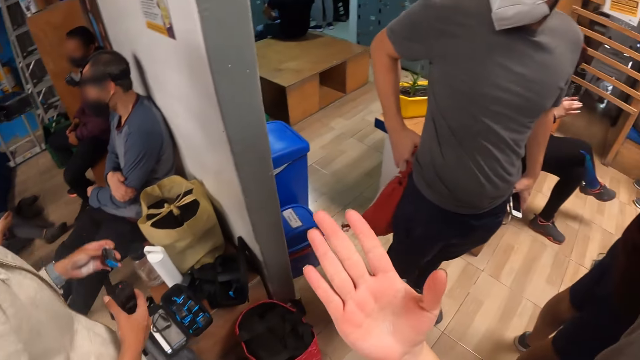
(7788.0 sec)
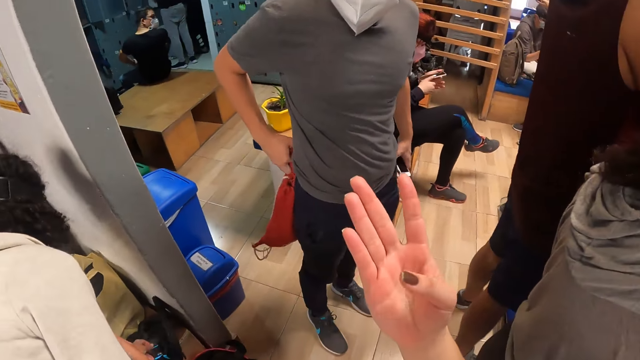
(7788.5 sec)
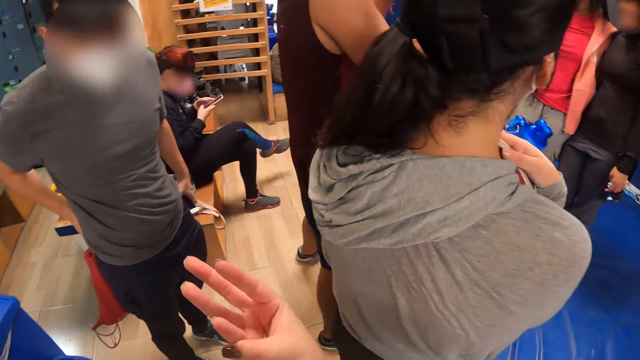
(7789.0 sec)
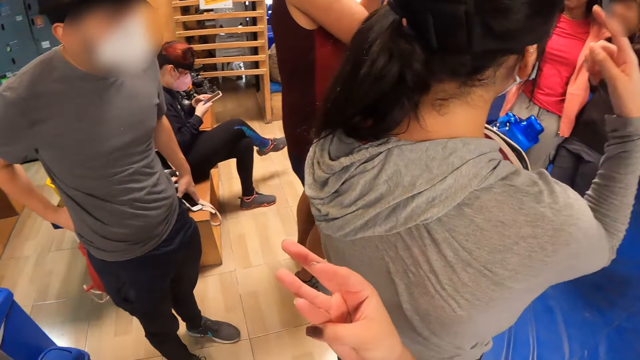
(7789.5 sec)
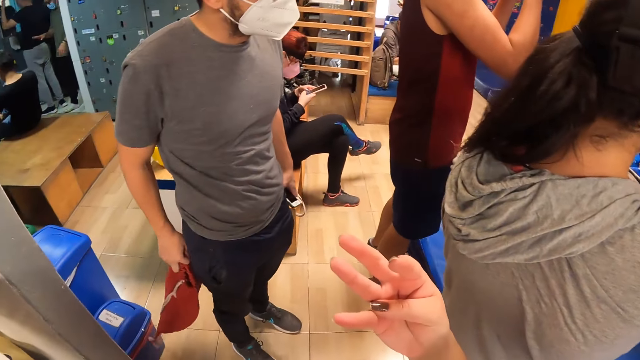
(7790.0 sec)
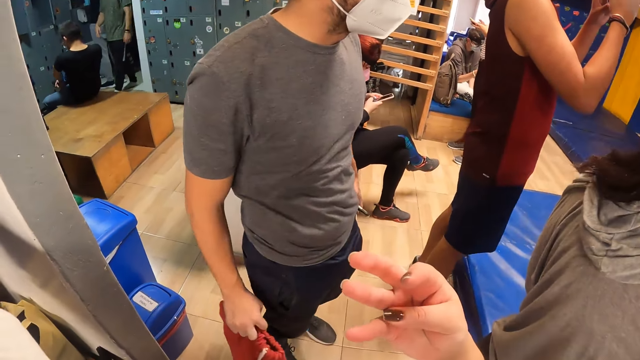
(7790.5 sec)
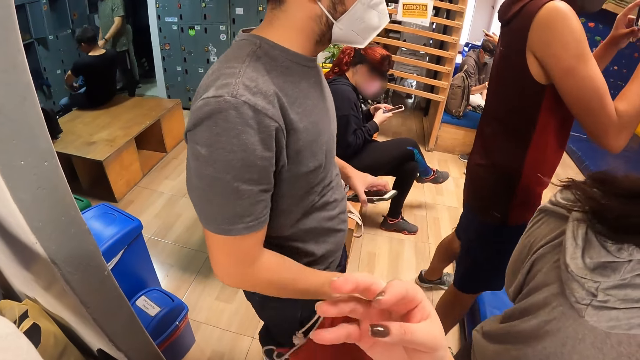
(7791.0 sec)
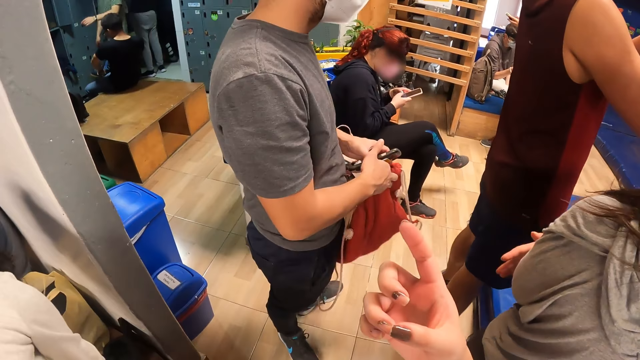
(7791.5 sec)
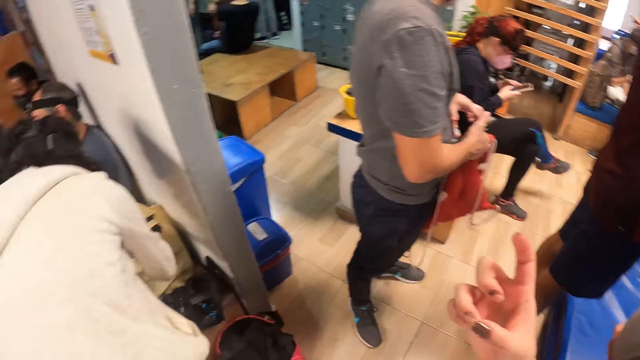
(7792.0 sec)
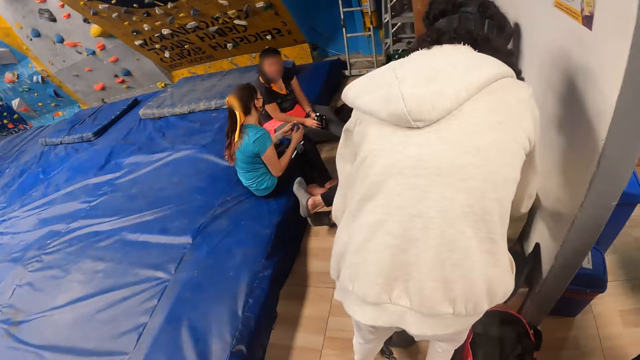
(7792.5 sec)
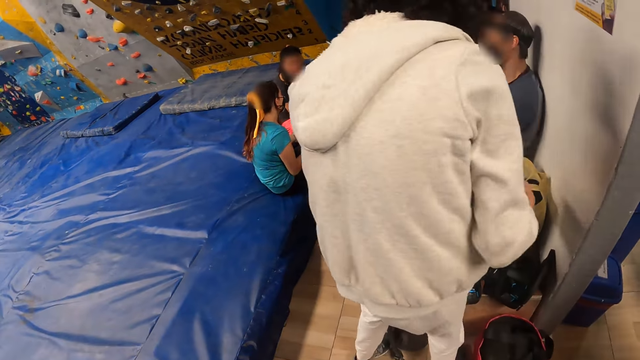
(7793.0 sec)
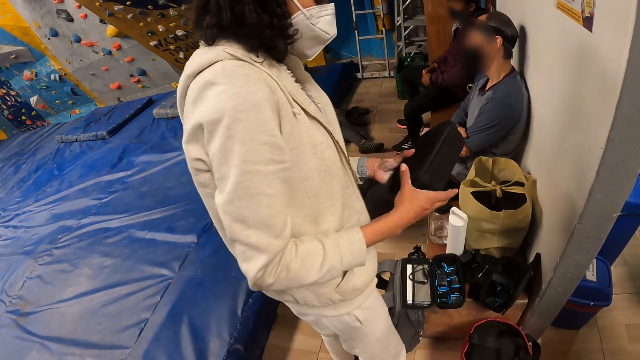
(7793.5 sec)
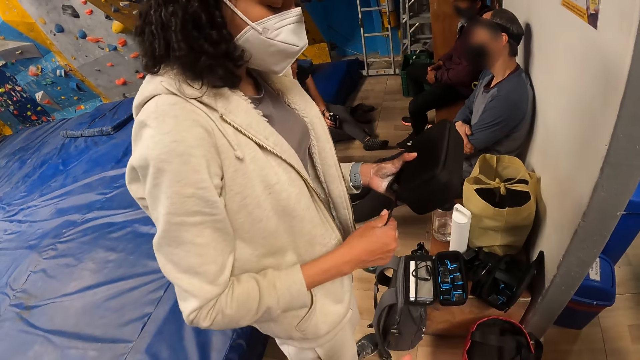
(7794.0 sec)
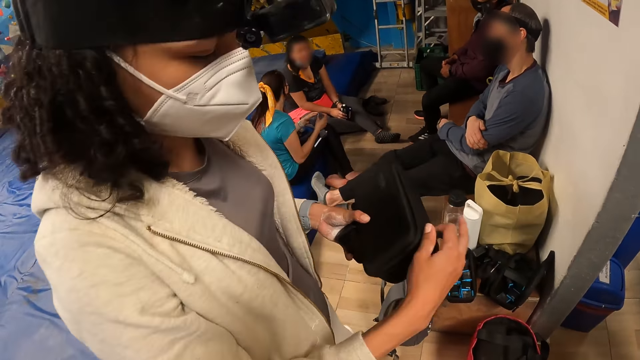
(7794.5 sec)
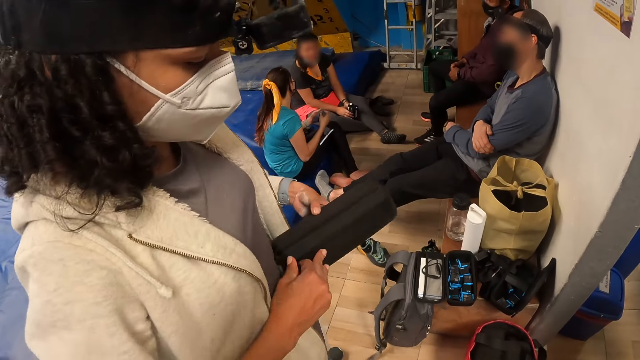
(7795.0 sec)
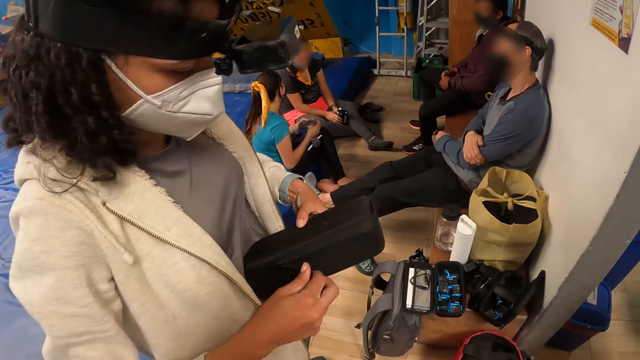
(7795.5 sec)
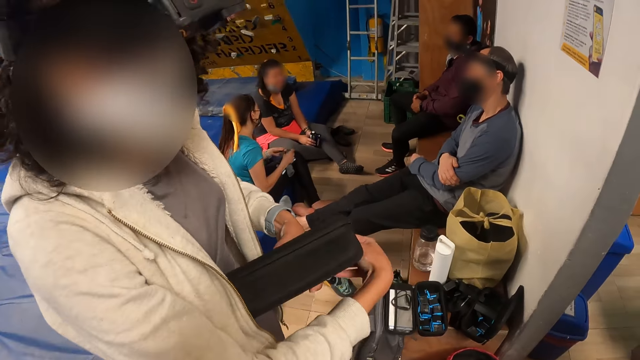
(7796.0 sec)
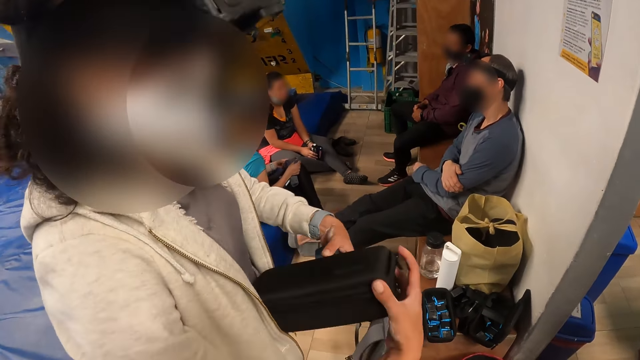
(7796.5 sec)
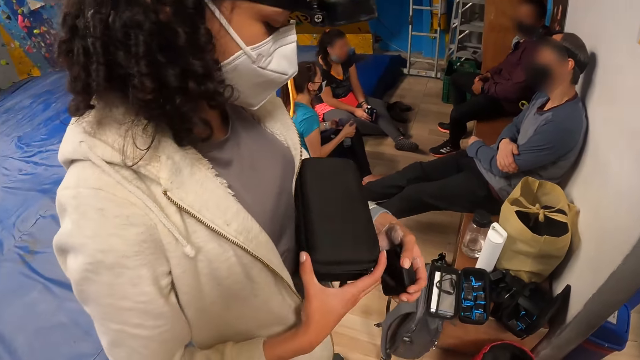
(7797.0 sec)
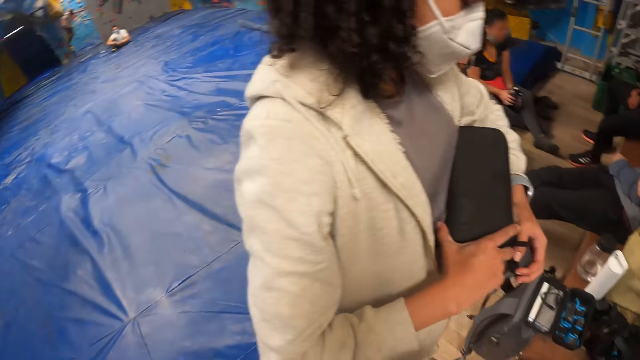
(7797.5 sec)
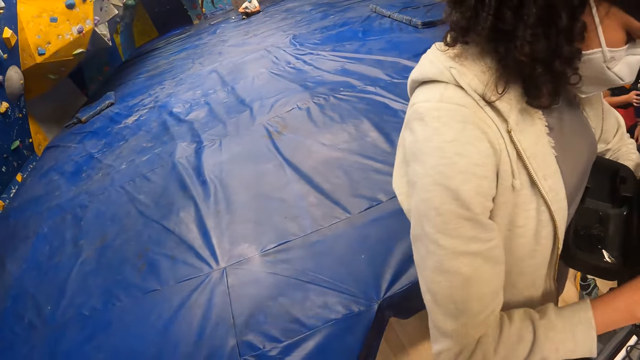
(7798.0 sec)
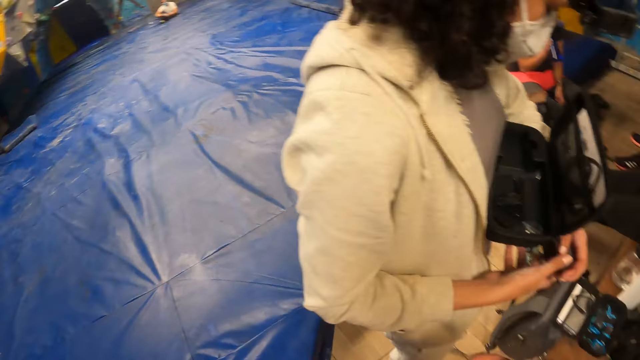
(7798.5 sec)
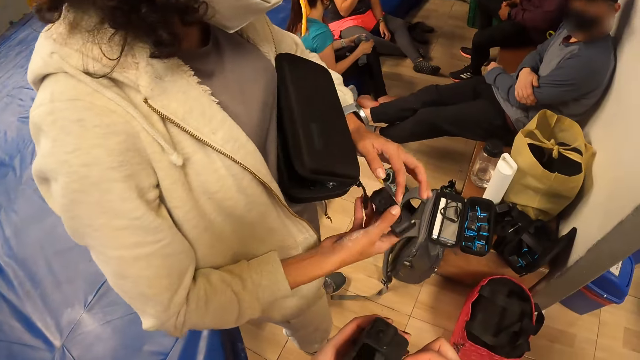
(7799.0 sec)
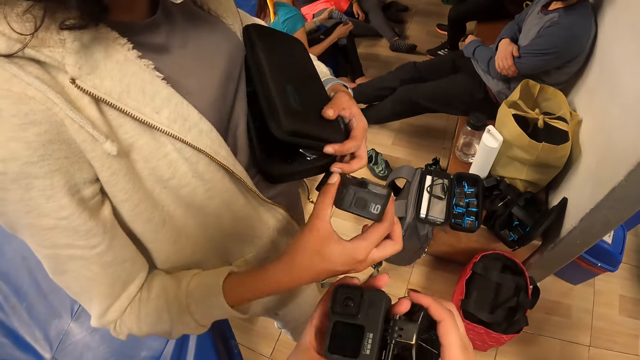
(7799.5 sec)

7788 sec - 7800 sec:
The camera wearer converses with a woman. The woman places a battery on the table. The camera wearer looks around the room. The woman picks up a case and opens the case. The camera wearer converses with the woman. The woman opens the case.

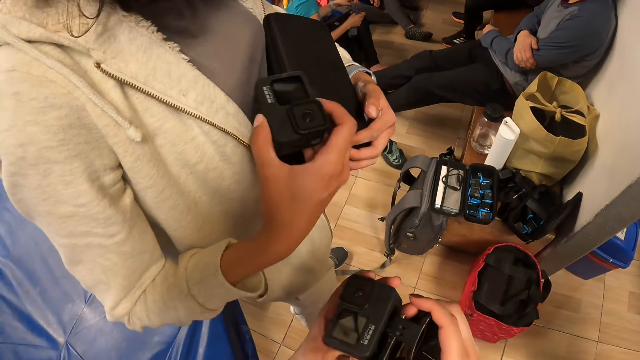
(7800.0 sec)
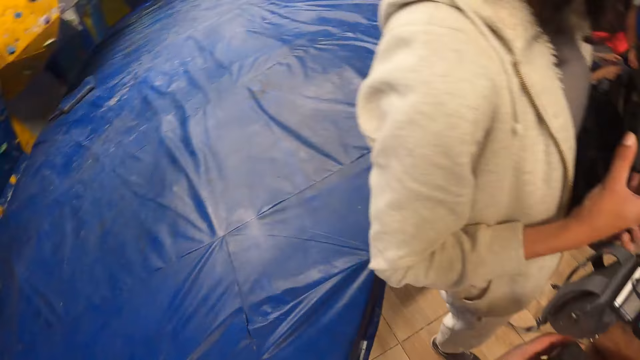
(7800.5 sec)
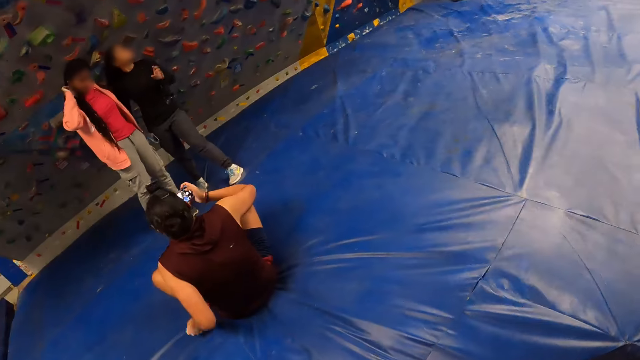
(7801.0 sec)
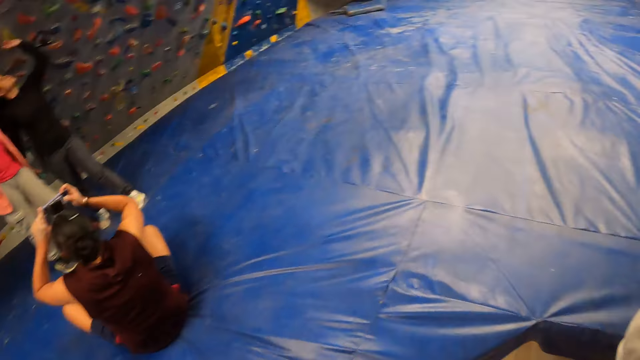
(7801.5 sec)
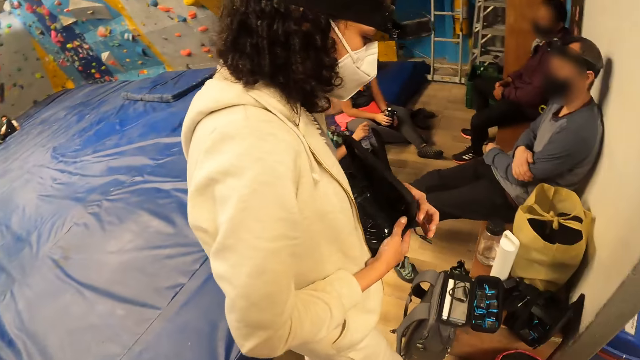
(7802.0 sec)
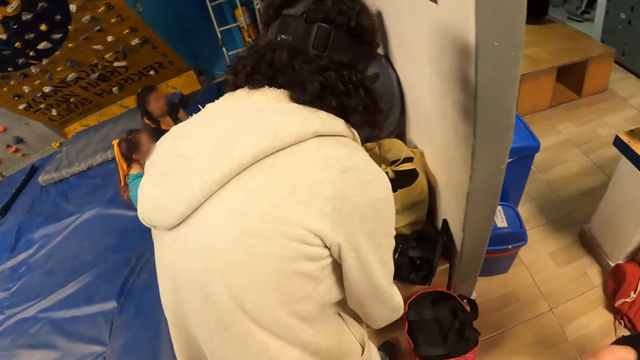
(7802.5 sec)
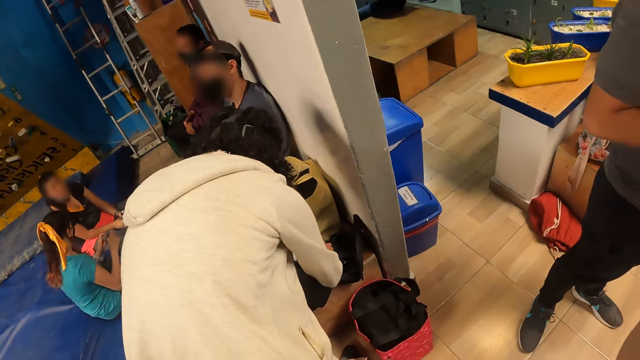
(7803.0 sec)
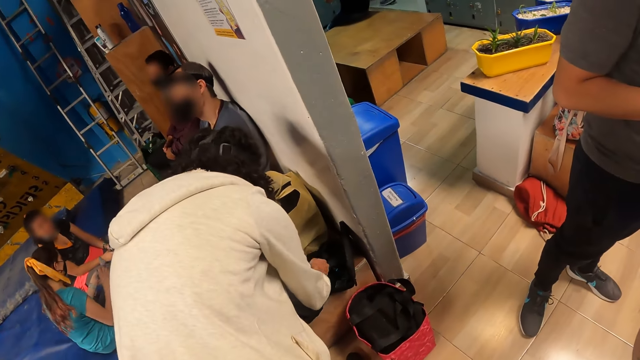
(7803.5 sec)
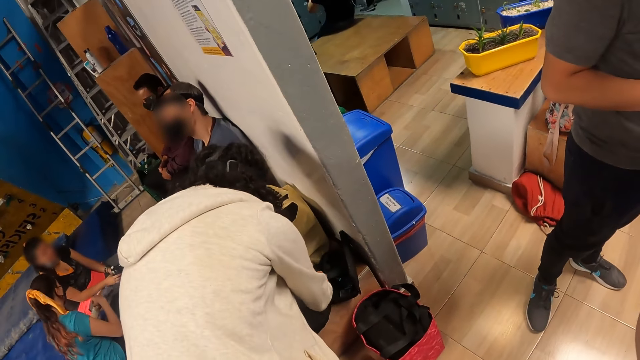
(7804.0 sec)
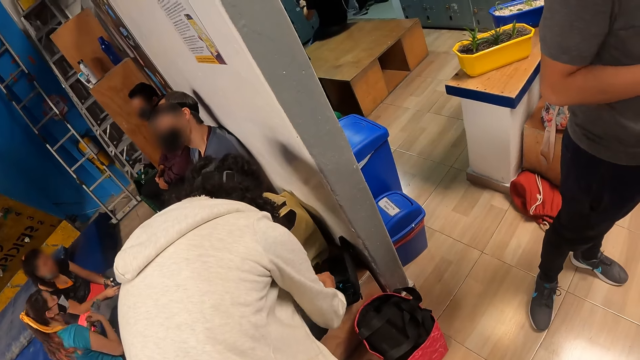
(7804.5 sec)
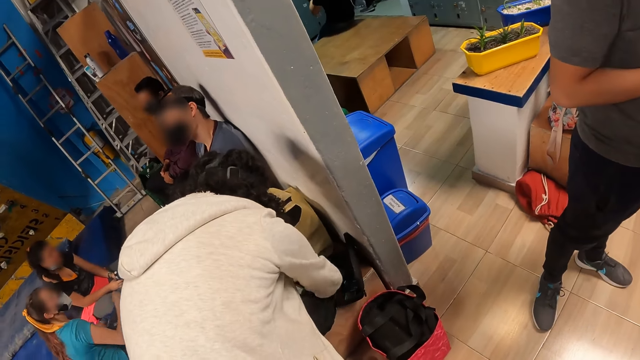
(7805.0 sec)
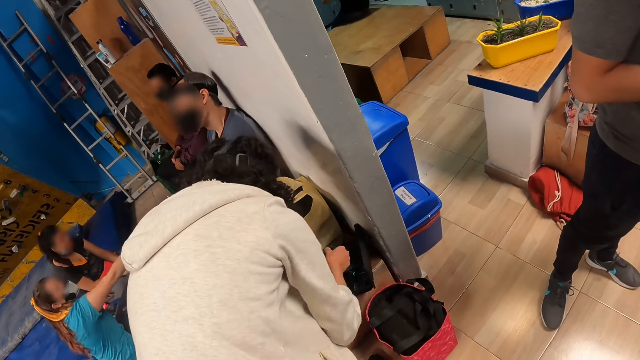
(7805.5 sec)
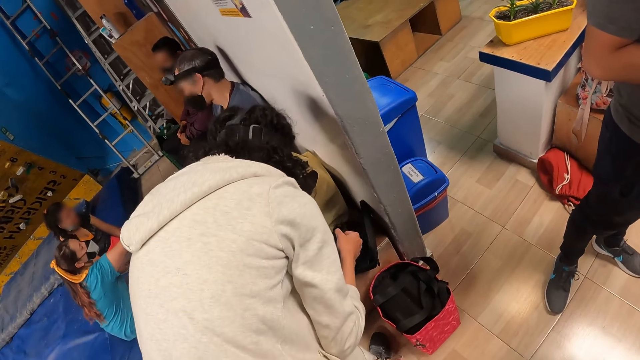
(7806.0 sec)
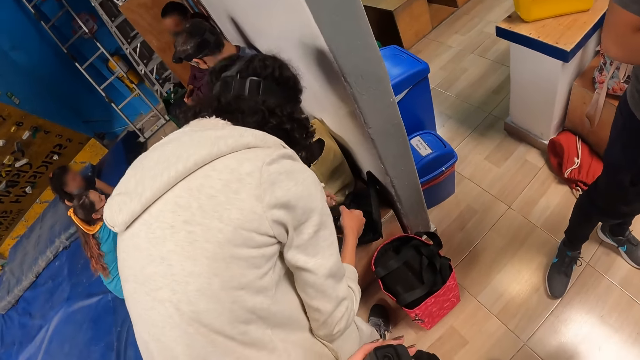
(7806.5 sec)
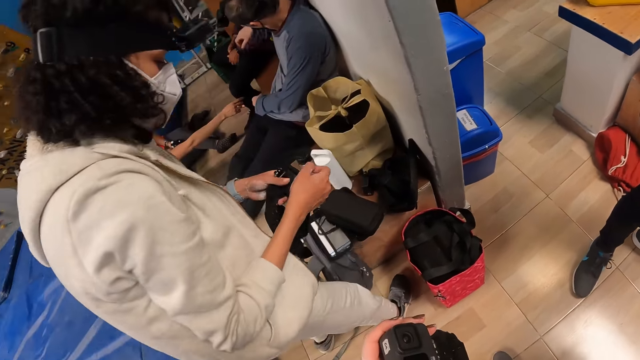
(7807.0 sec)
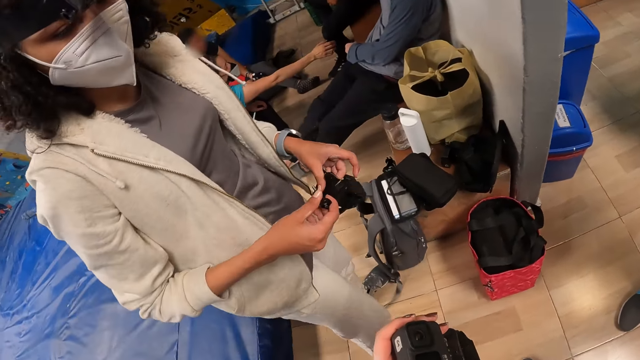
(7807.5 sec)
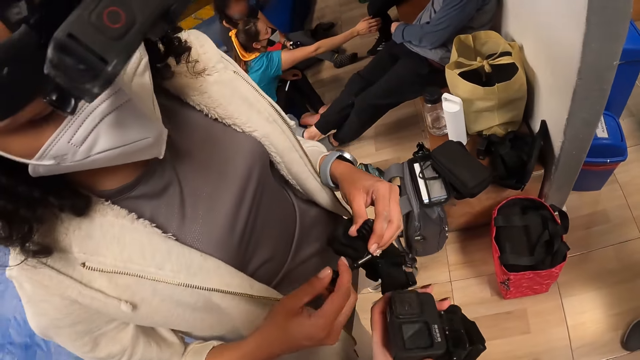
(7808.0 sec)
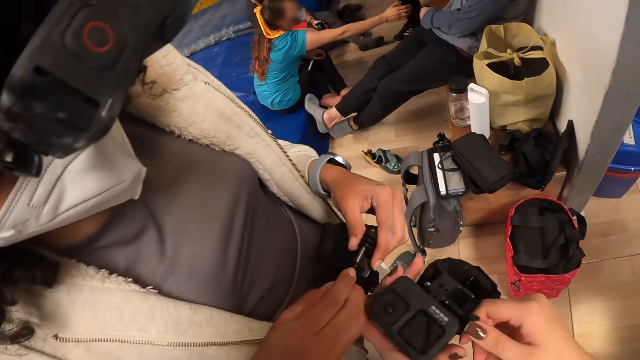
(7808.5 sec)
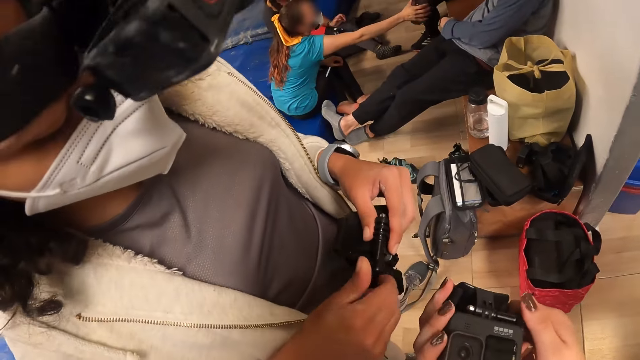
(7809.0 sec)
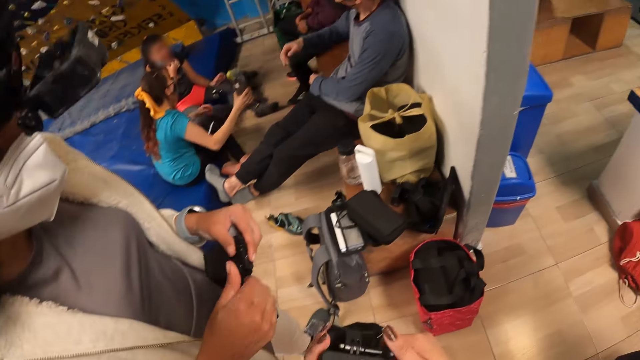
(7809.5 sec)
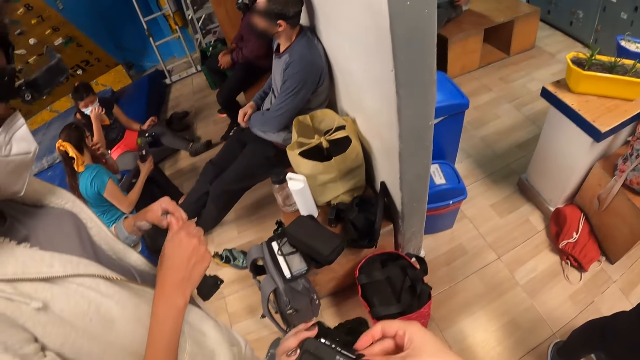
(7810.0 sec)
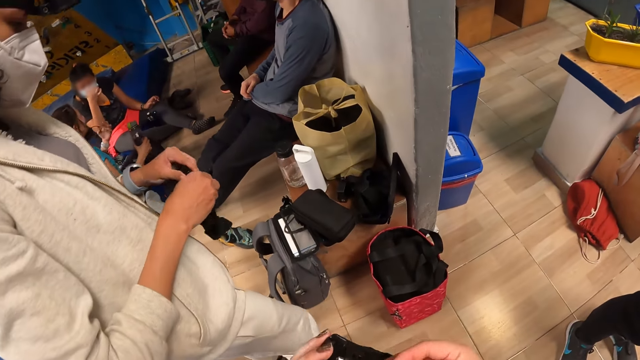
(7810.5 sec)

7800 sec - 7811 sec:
A woman places the camera in the case. The camera wearer looks around the room. The woman closes the case, bends down, places the case on the table, picks up something and stands up. The camera wearer converses with the woman. The woman fixes the camera. The camera wearer fiddles with the camera with both hands. They fix the camera.
